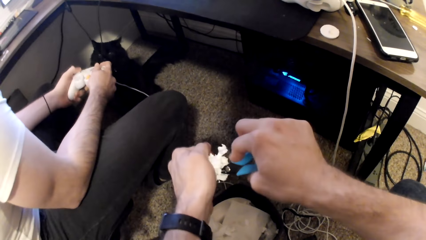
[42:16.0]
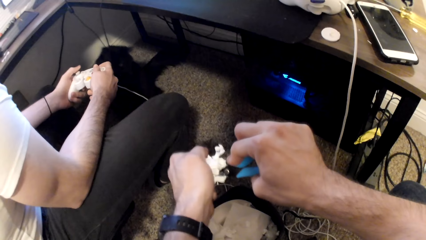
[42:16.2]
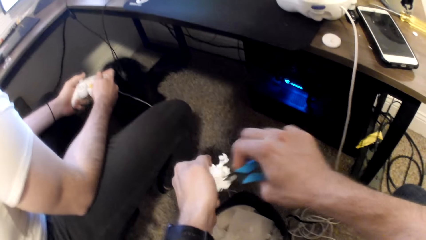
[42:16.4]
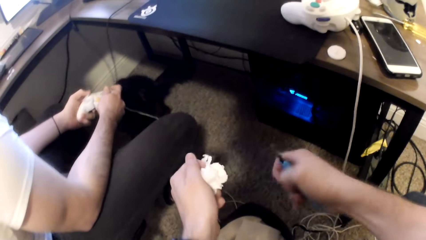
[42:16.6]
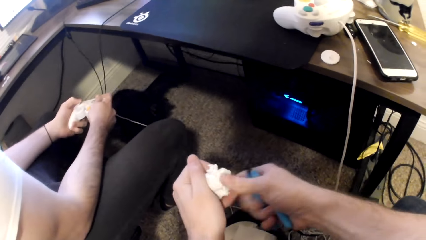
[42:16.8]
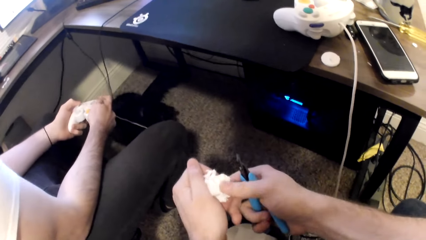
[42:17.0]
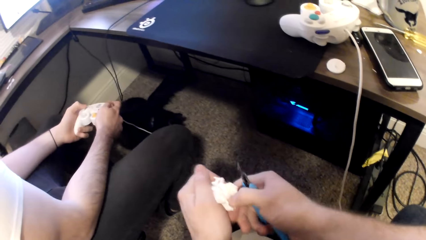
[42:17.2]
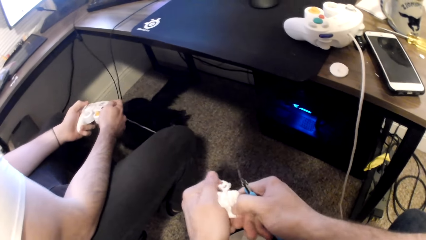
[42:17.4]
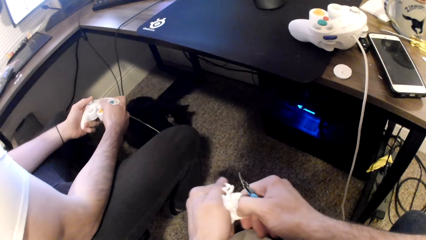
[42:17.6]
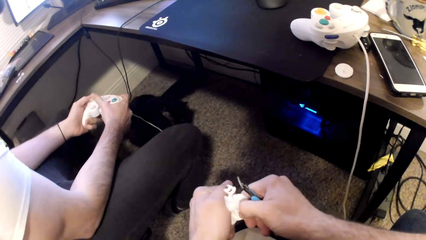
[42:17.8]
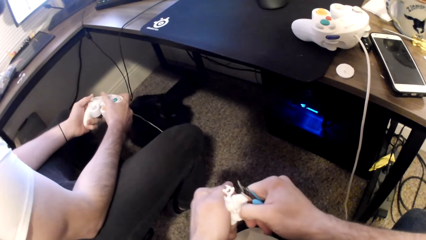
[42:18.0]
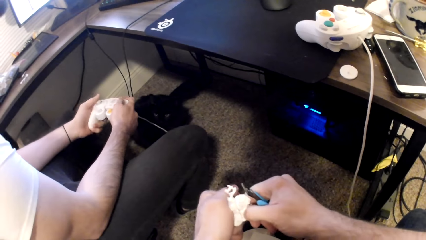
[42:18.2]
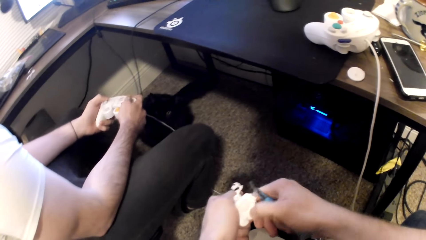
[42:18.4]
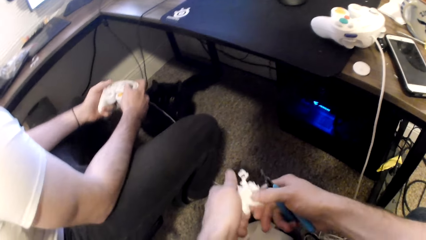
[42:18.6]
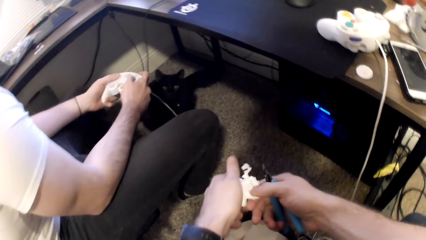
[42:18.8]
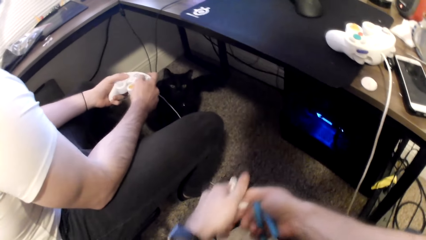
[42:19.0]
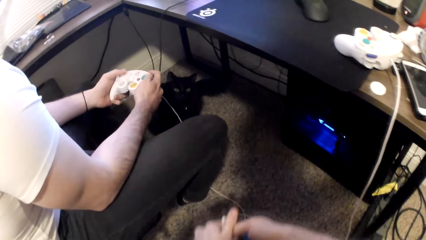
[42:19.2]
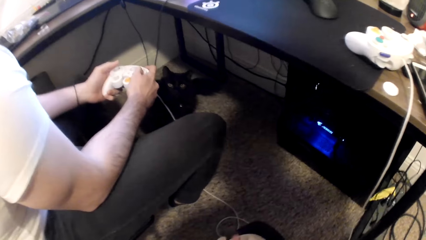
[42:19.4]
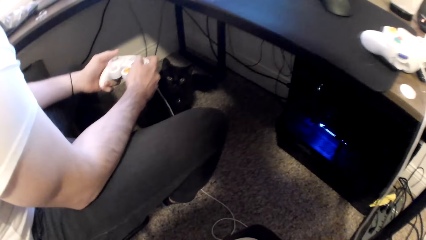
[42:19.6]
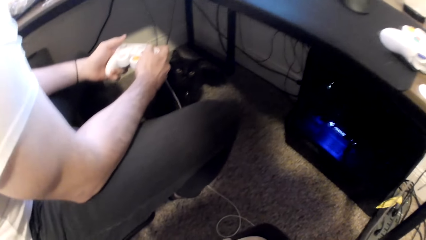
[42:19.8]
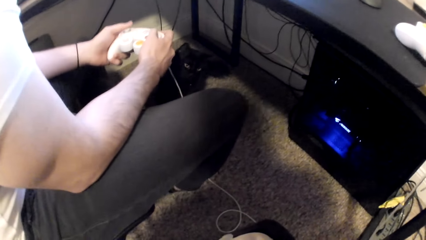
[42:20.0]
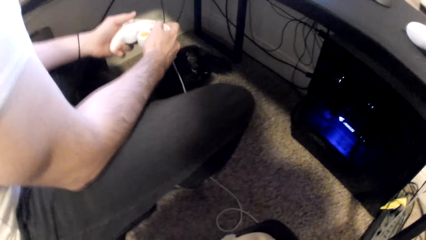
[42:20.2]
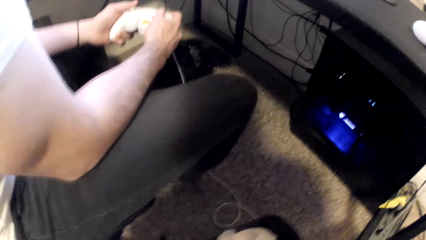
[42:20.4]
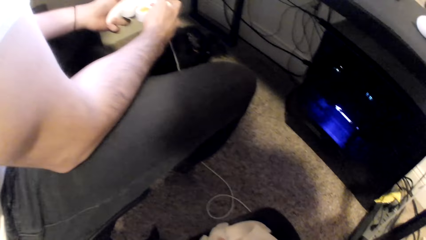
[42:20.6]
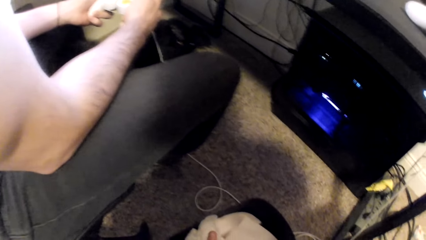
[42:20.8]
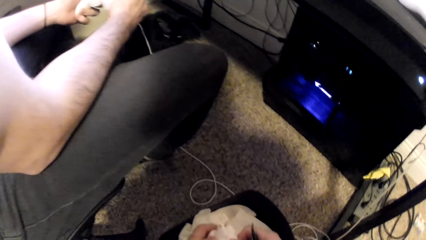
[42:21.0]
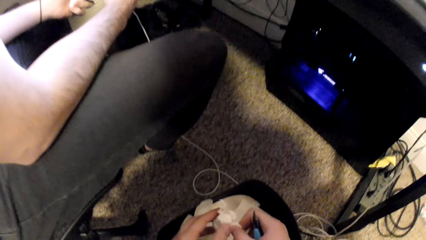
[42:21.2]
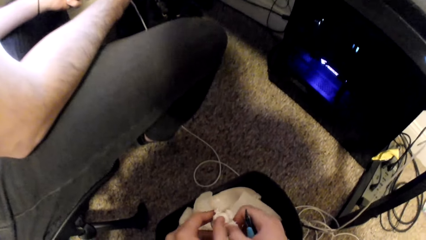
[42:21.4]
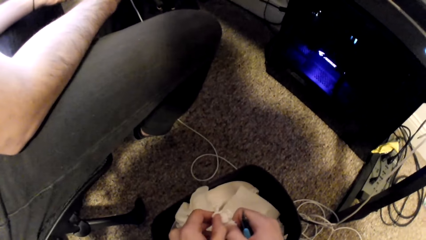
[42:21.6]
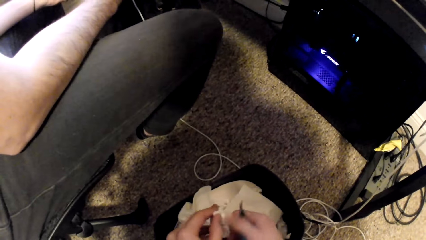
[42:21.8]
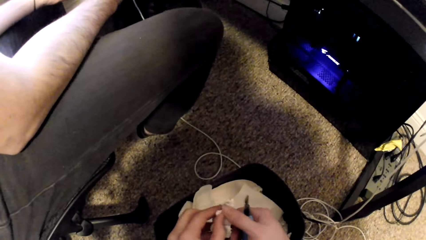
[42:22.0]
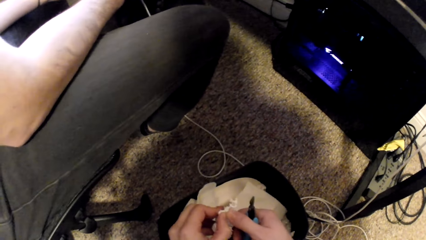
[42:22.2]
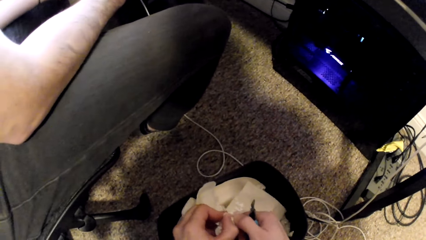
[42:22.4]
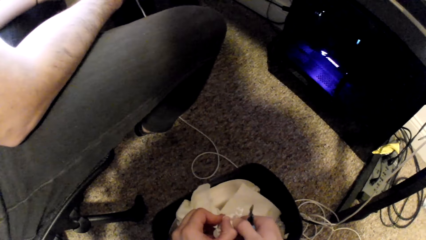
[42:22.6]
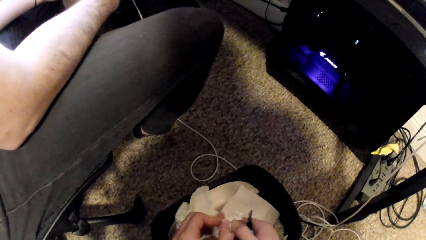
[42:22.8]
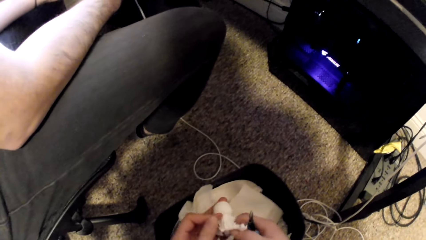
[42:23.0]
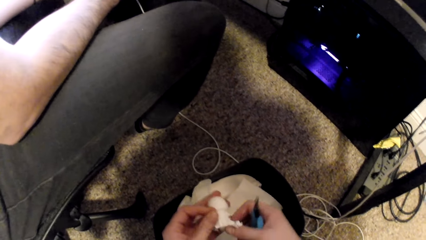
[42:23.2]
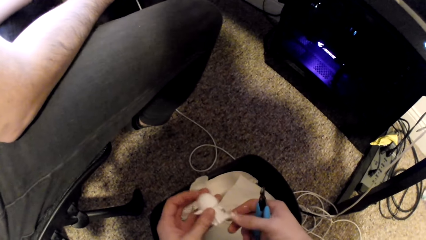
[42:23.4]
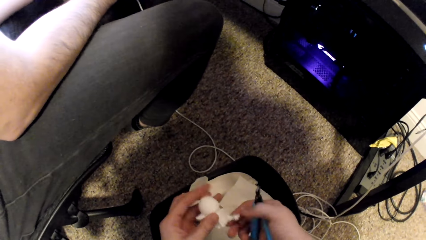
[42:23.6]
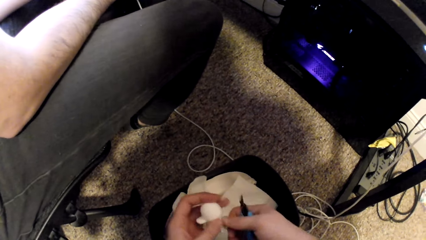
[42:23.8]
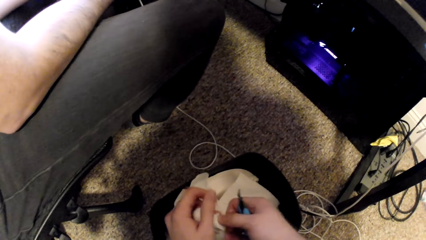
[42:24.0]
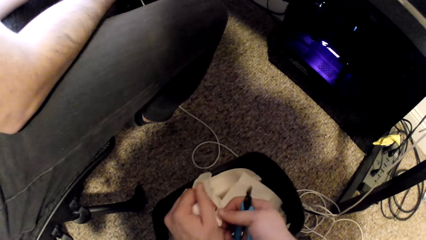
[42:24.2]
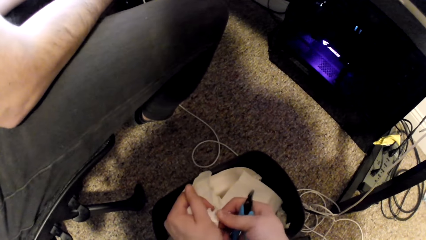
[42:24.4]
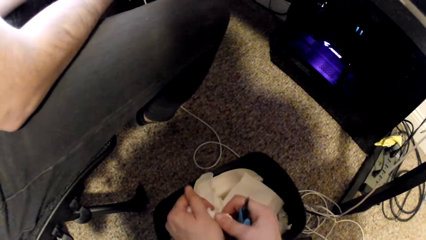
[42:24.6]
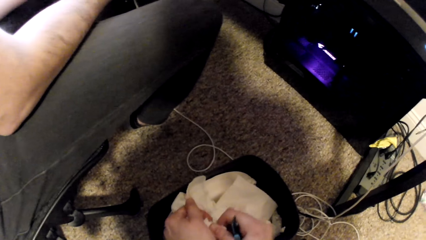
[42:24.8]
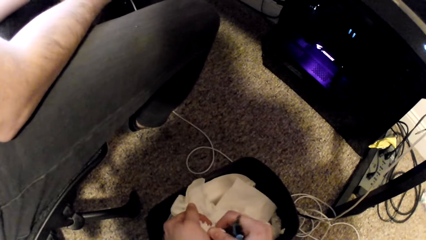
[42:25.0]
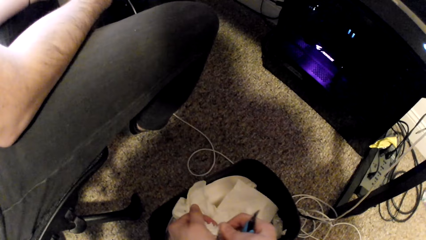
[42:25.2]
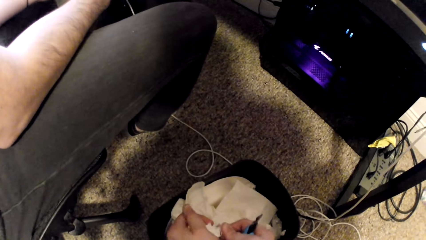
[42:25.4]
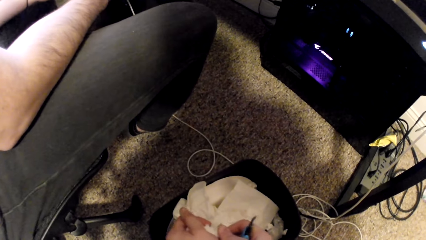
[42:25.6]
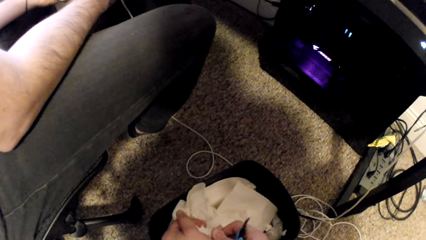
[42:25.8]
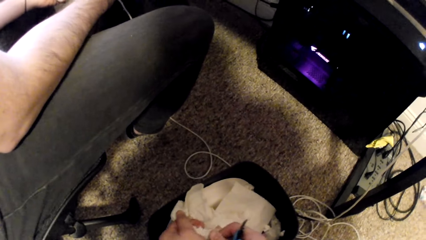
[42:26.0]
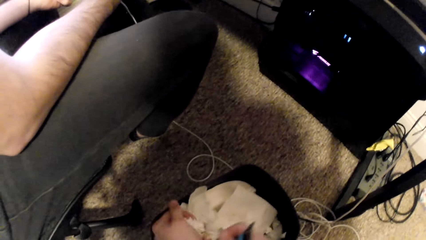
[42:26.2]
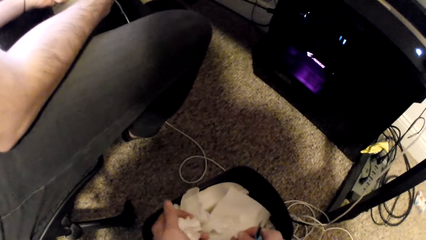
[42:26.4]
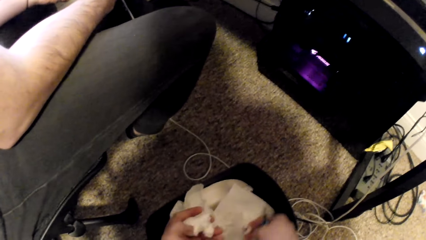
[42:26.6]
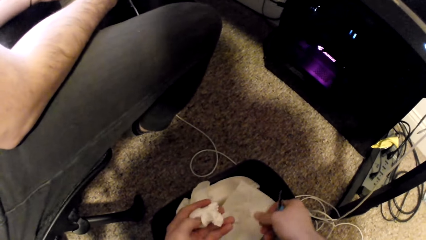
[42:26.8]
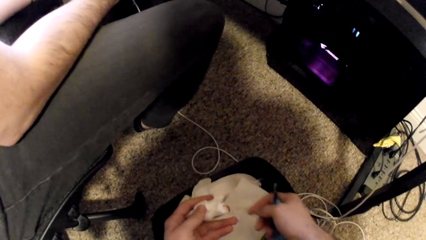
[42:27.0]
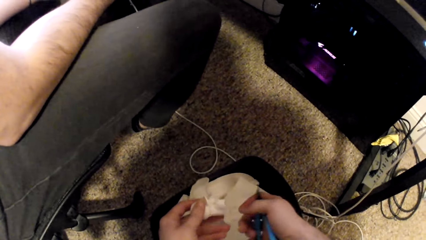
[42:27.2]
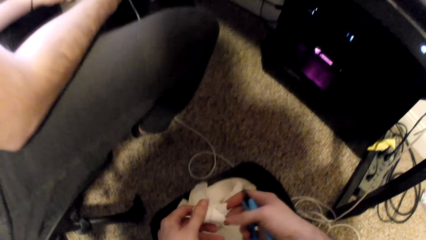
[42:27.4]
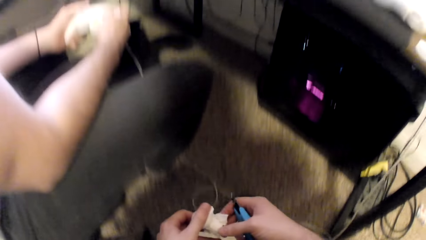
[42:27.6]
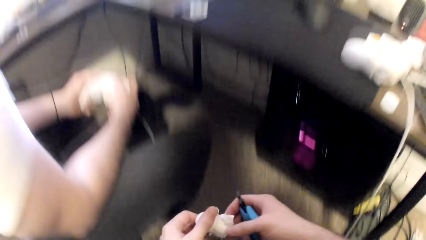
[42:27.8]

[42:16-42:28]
A person plays a game on the computer. The camera wearer plucks a part of the art toy. They cut a piece of the Styrofoam into a bin on the ground.

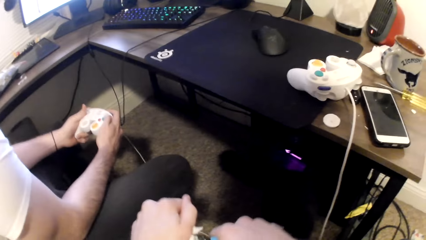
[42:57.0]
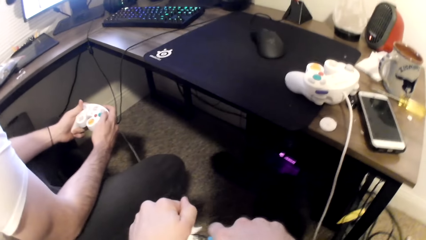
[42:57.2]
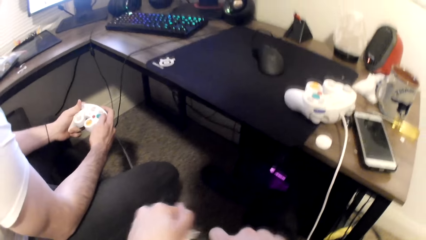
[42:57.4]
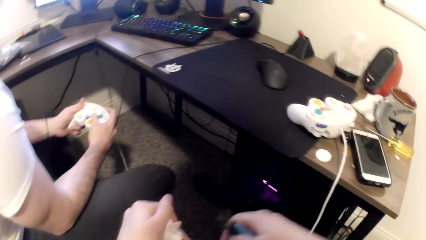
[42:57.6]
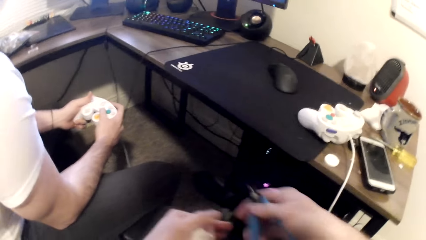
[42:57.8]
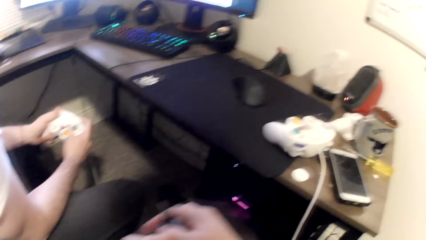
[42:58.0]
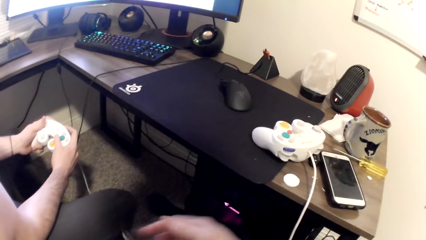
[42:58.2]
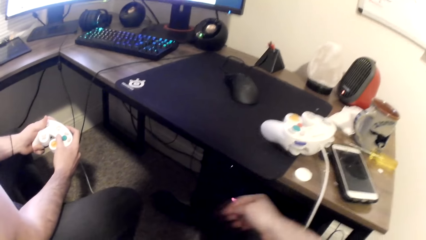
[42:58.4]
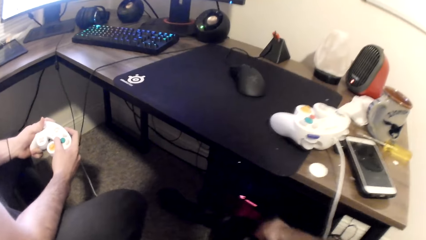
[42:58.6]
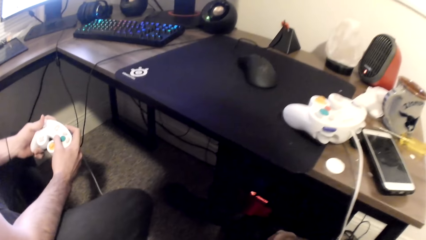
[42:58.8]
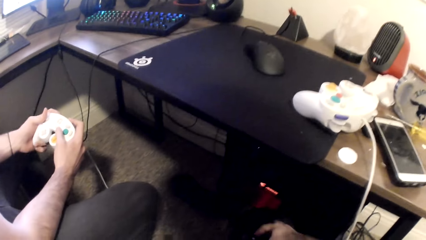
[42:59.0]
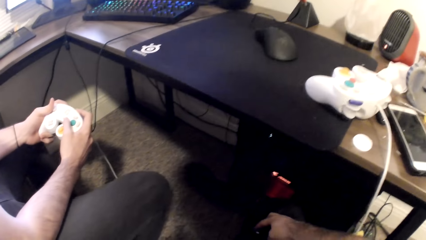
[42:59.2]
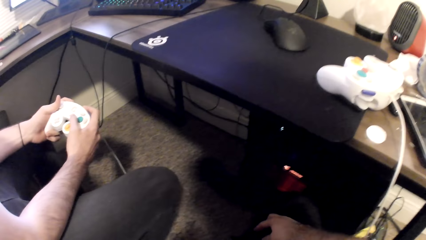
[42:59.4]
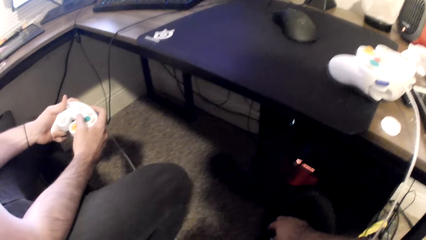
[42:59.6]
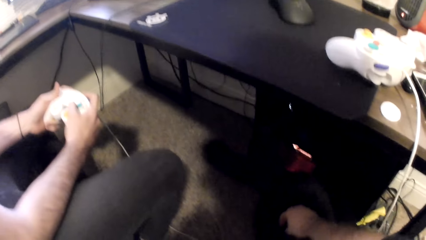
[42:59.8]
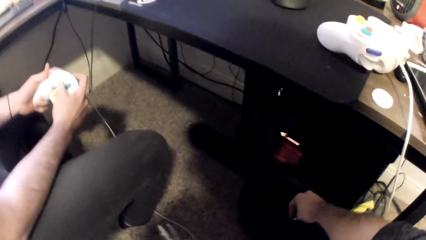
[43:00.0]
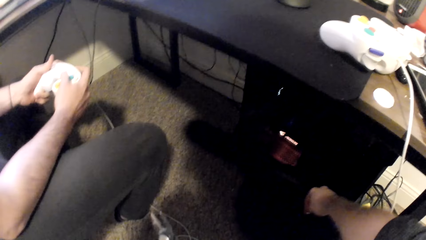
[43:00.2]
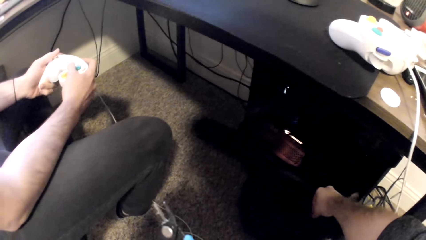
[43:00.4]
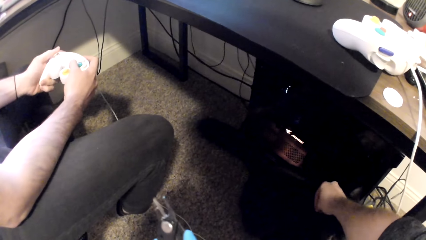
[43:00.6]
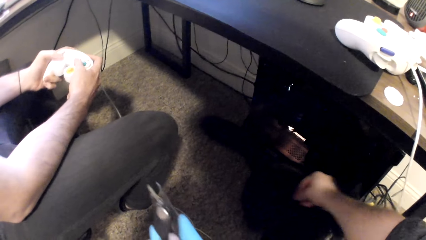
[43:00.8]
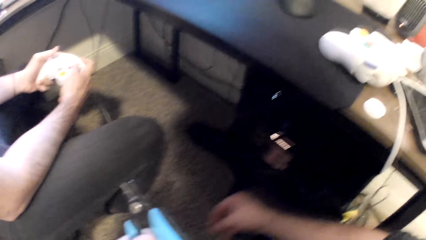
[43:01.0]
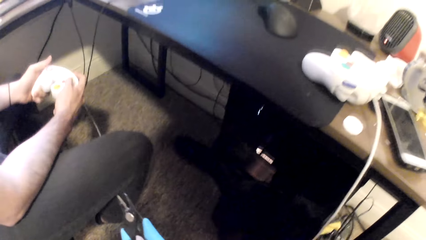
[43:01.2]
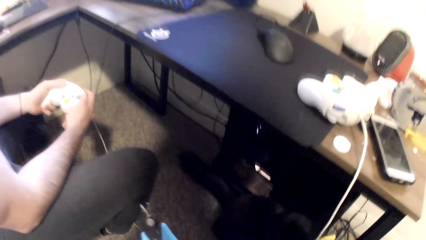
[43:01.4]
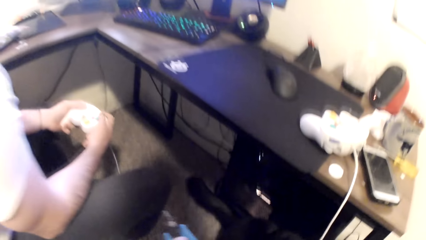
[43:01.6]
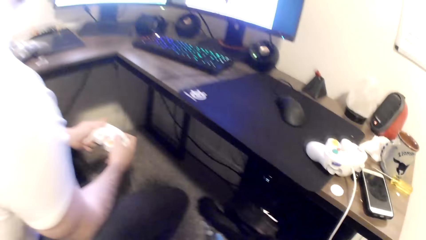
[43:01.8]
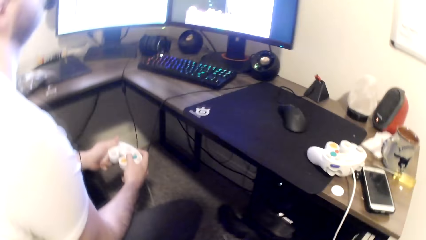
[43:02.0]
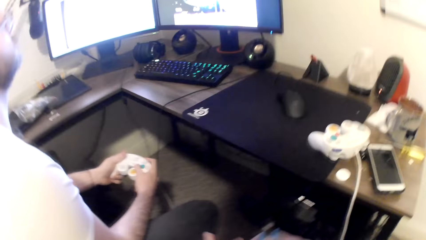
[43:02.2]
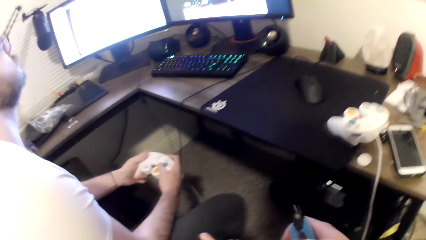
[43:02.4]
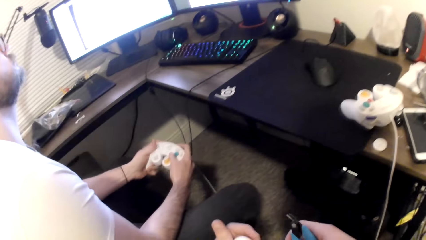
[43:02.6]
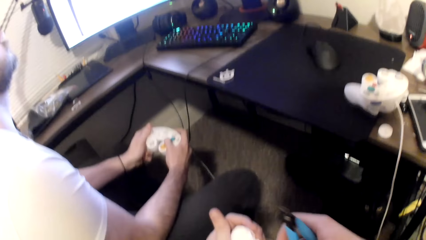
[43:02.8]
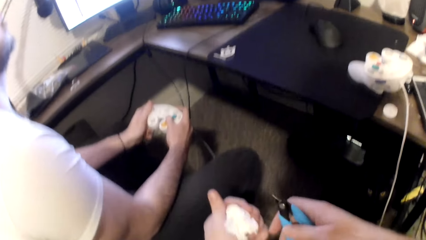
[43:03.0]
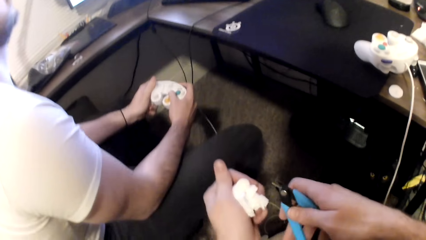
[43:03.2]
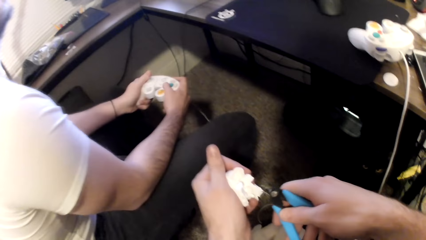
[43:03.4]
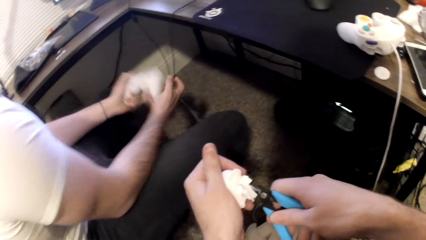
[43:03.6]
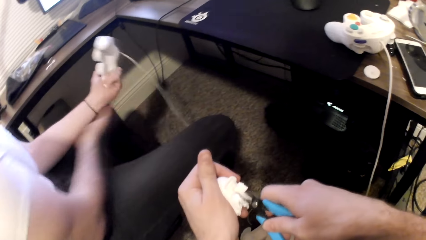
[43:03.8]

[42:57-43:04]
The camera wearer passes the plier to his left hand. He pets the cat with his right hand. He passes the plier to his right hand.
